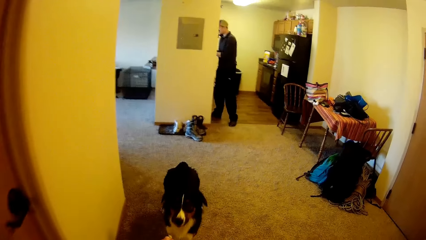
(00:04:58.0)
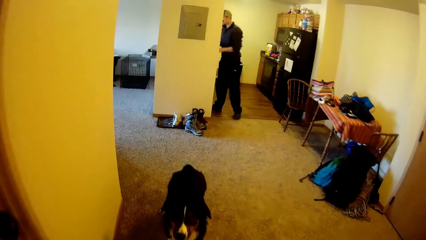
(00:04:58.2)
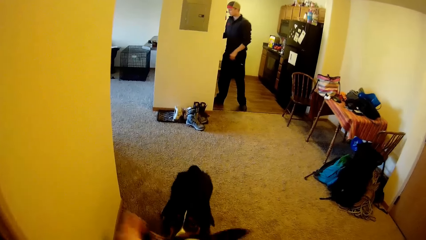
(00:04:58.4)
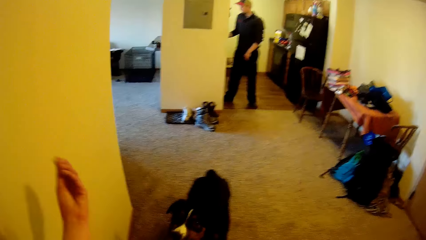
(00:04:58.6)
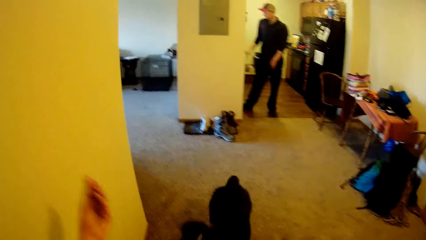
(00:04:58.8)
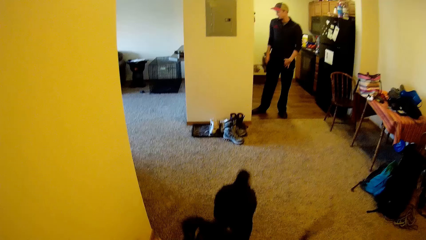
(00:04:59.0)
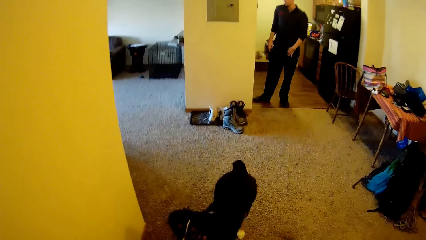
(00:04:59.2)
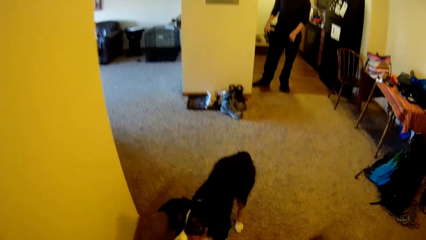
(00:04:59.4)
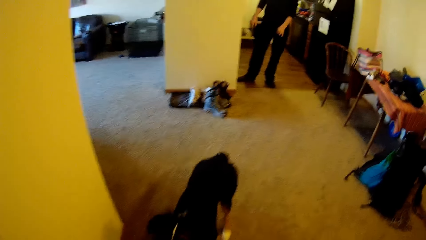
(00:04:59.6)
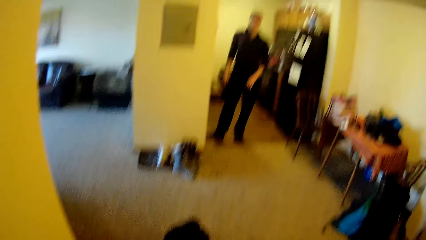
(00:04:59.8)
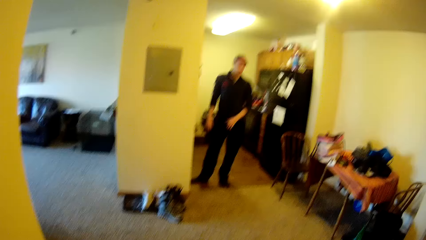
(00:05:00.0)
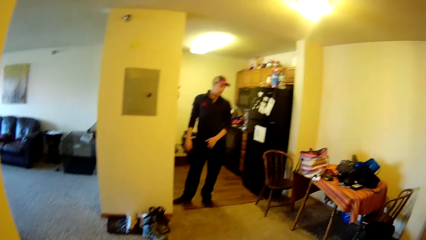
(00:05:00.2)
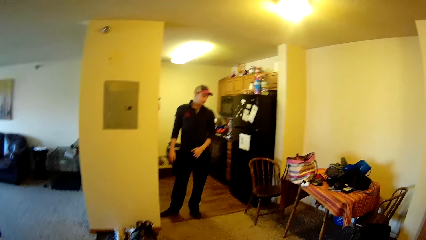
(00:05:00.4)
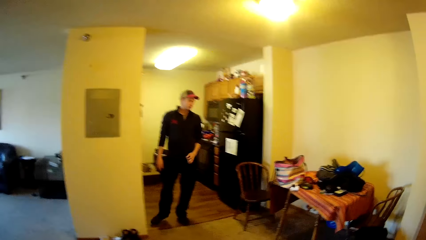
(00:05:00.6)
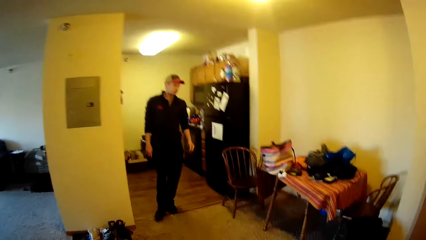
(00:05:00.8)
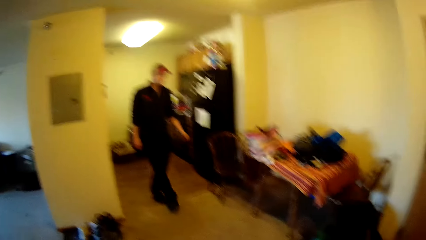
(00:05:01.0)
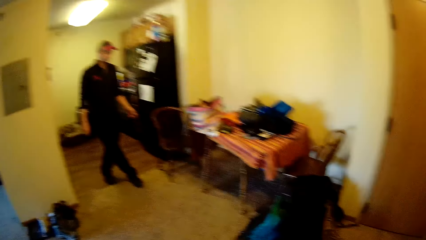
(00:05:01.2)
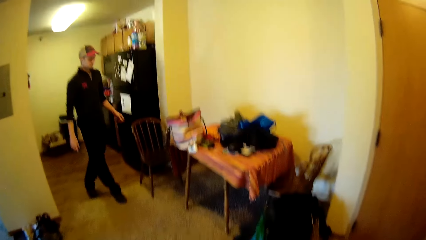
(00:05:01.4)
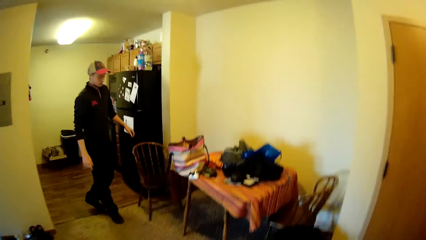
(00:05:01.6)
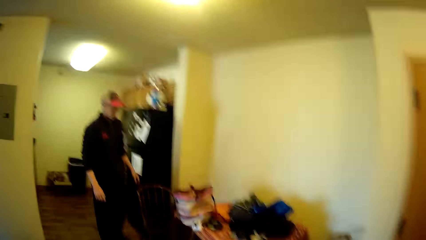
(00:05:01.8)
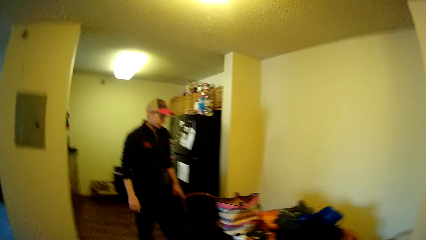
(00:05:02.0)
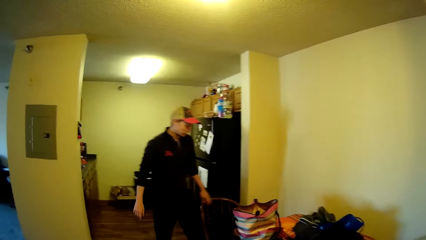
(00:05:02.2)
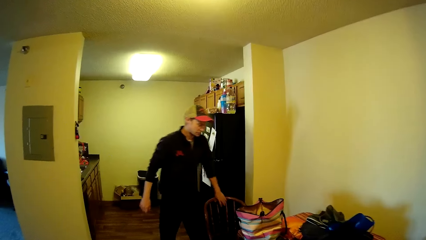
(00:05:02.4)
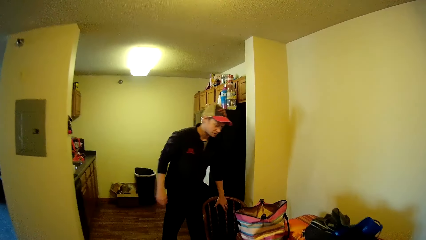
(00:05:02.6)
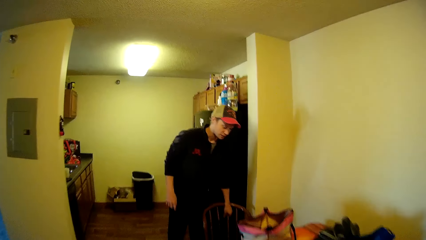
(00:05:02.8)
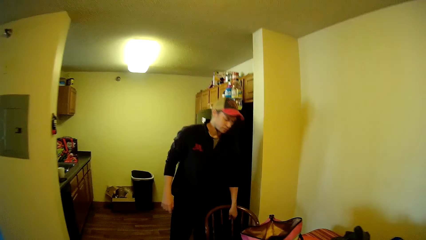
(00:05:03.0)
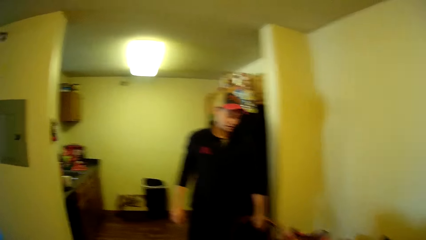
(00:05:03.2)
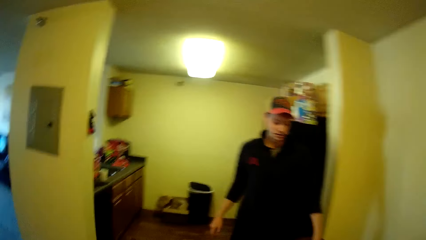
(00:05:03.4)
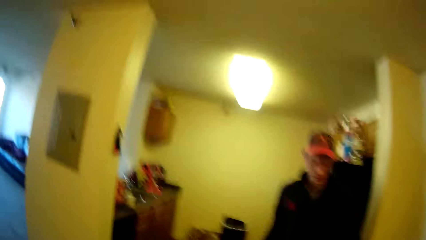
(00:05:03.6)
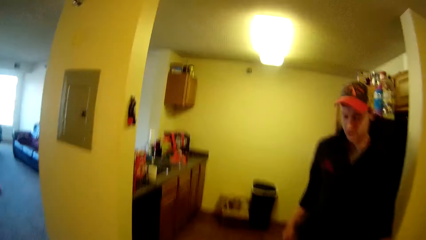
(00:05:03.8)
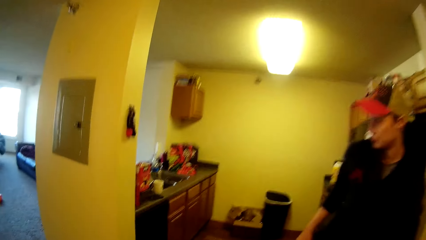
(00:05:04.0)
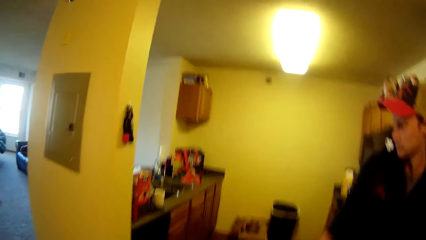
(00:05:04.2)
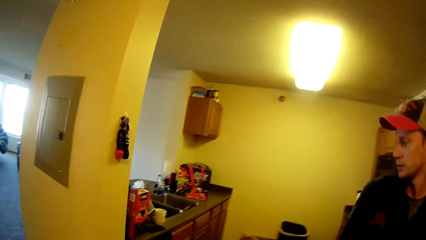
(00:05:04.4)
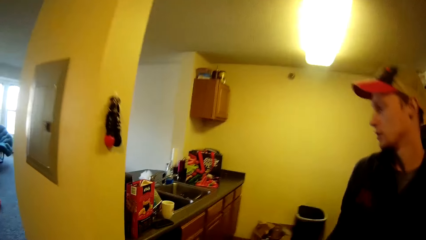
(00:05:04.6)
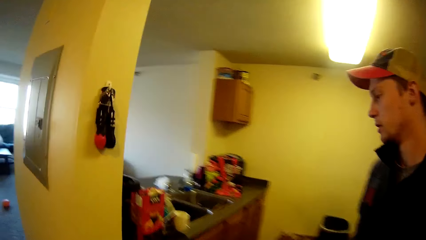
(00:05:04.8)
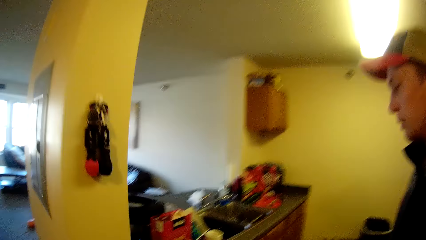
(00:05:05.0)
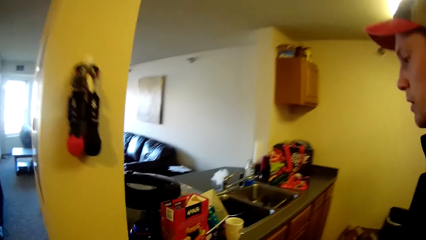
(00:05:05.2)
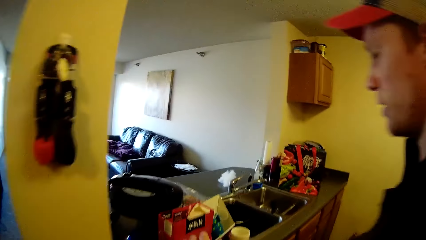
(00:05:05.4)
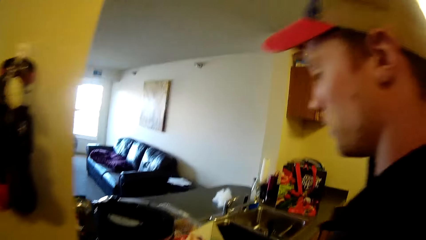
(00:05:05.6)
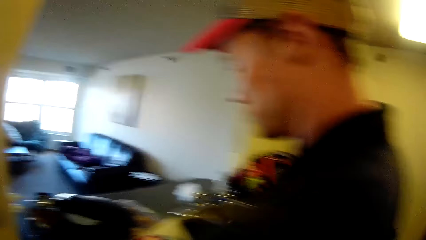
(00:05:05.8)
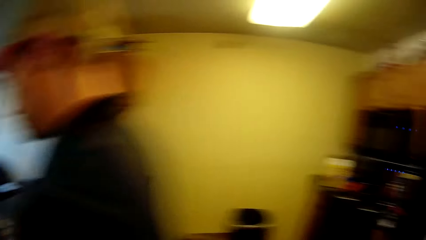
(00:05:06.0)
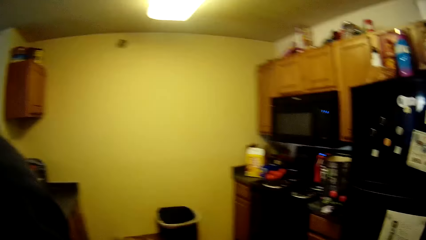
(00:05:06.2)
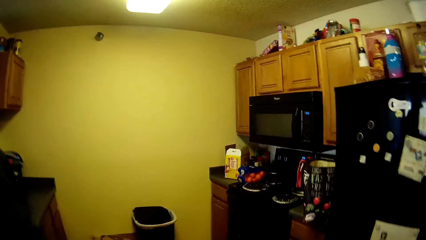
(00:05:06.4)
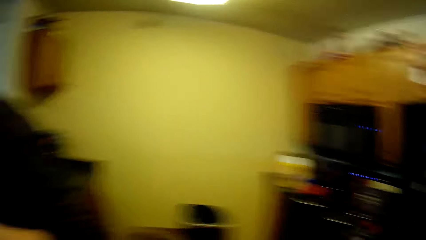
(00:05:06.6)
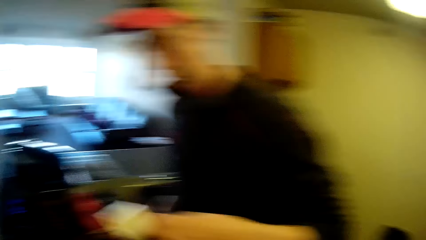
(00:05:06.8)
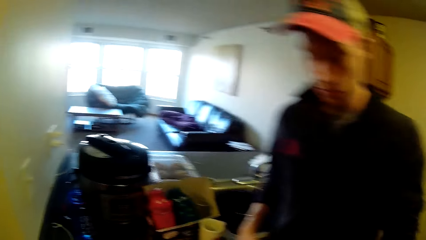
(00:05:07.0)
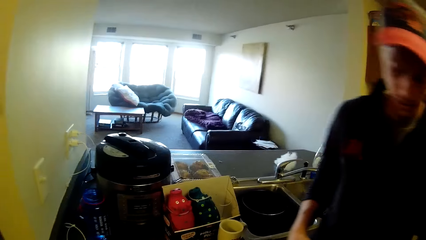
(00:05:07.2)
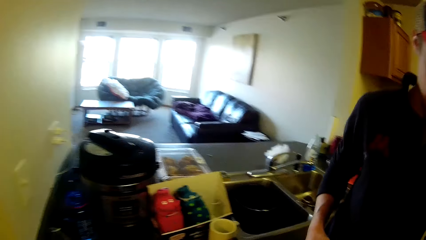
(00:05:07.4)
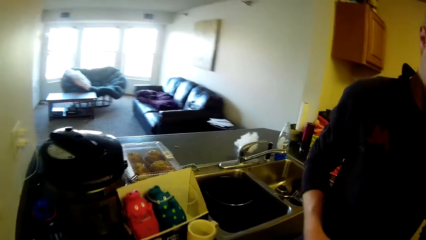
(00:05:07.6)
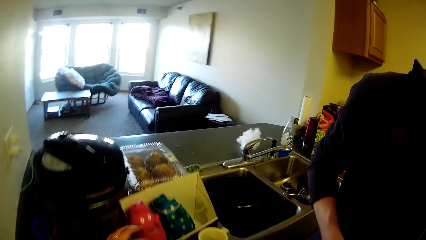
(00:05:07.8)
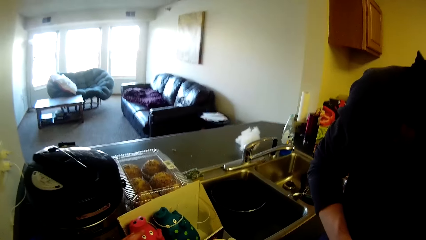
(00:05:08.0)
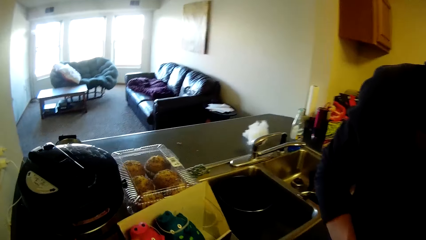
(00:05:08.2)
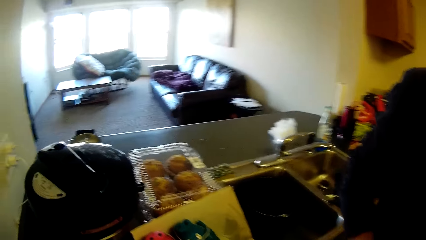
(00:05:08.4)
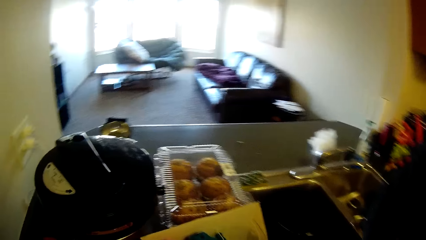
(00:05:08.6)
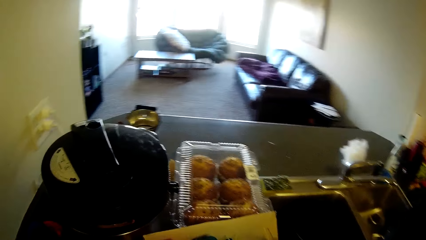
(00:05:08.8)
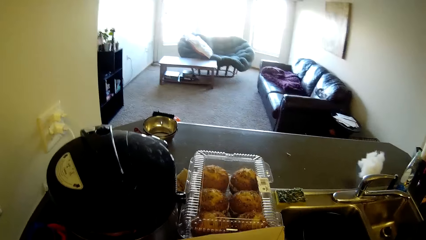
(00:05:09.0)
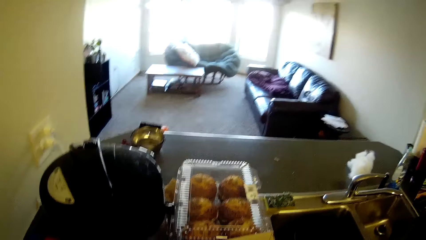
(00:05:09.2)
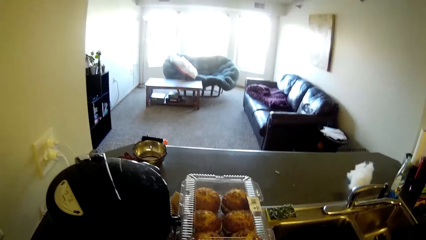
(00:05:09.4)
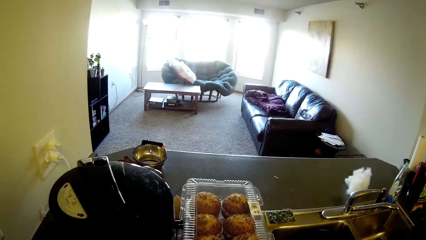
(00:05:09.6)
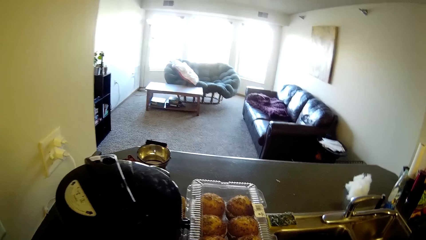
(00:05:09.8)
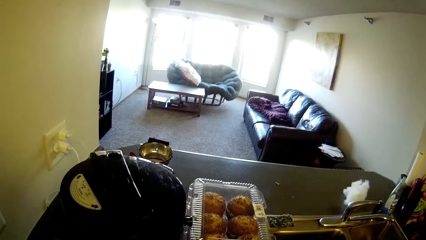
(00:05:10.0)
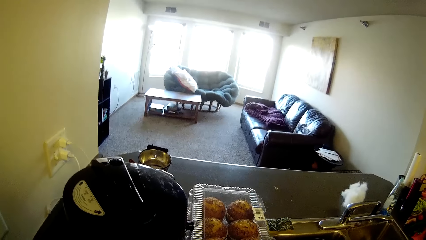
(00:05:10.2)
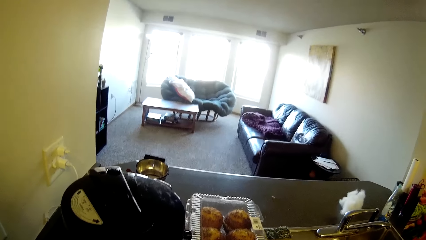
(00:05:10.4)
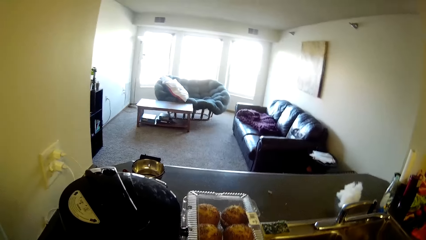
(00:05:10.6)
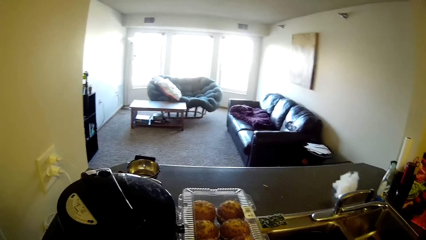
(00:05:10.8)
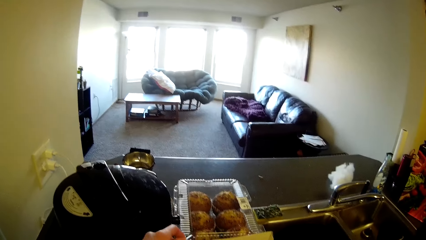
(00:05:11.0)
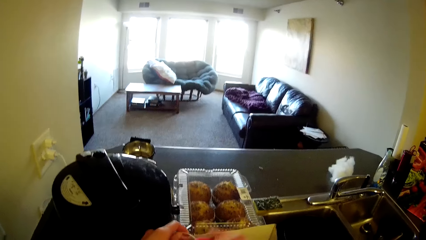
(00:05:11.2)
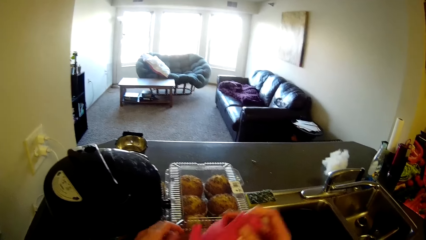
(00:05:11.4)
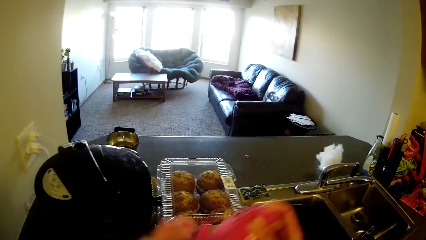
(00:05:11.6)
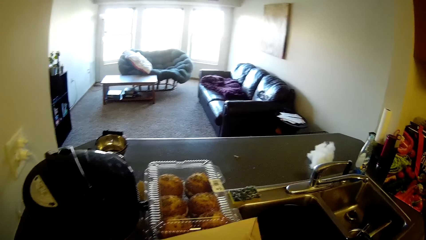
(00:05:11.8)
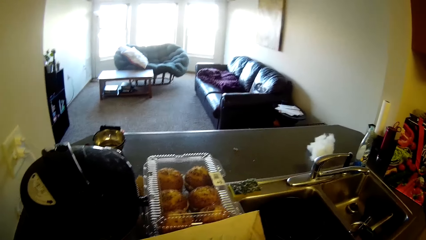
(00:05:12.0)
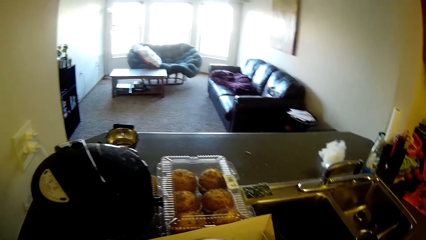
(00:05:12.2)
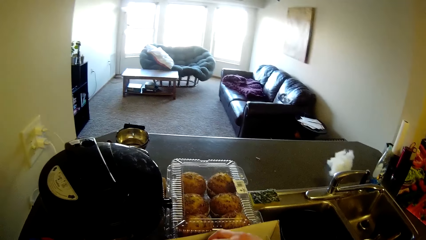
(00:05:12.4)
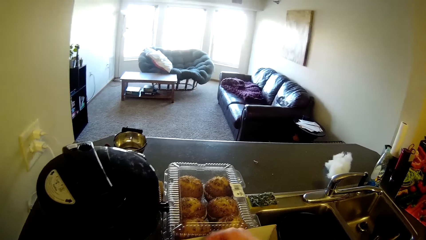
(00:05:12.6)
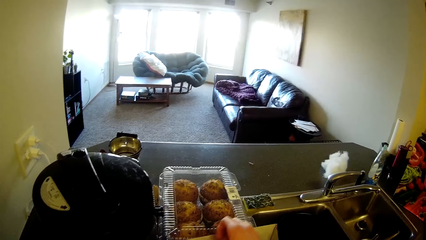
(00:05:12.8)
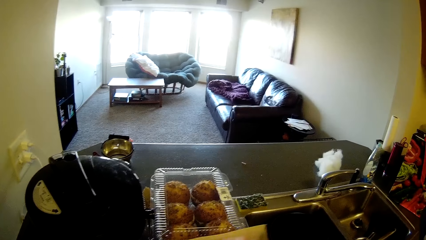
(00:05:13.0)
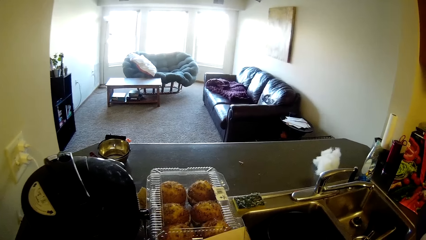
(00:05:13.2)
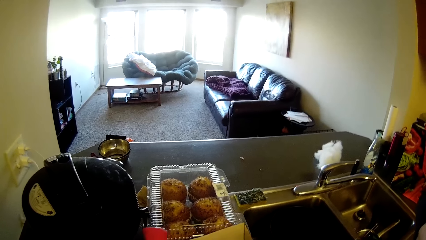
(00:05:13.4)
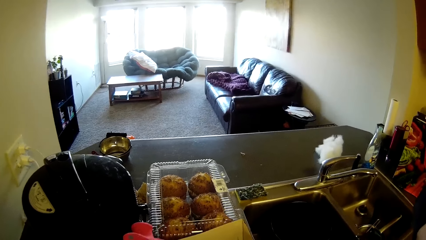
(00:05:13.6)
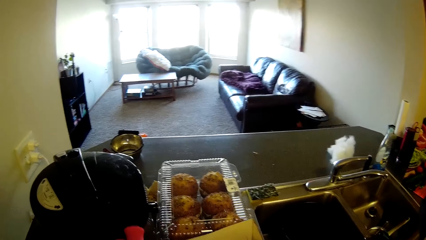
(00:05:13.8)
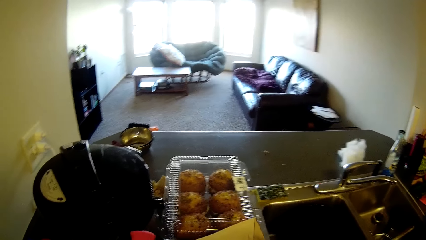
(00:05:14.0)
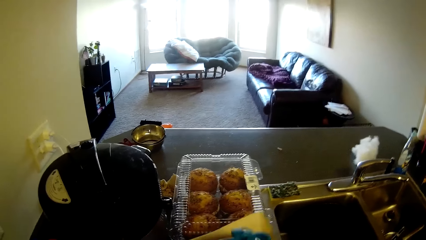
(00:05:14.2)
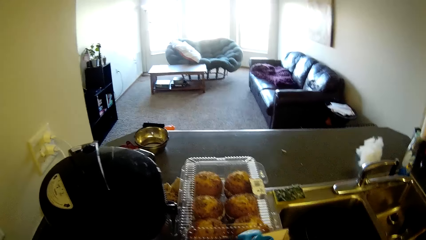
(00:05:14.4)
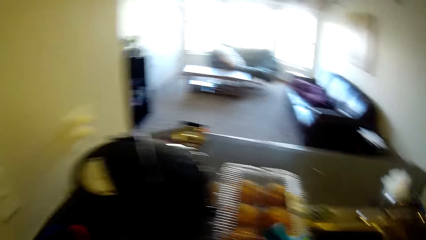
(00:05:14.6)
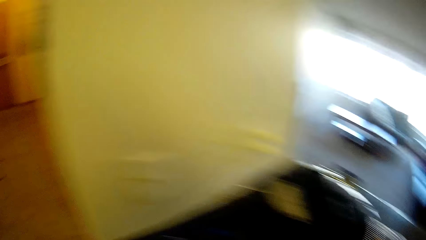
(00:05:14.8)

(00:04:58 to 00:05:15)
The camera wearer feeds the dogs. They communicate with the man. They take out teddy bears or toys from a bag on the countertop.
